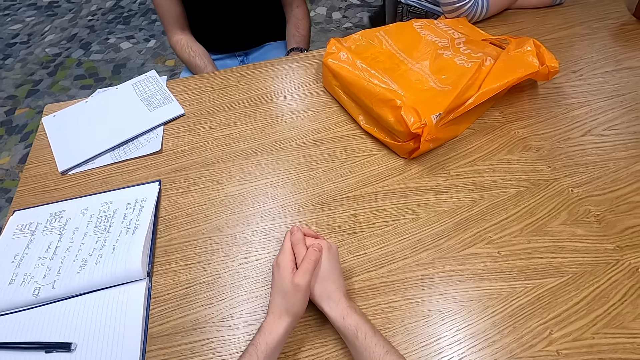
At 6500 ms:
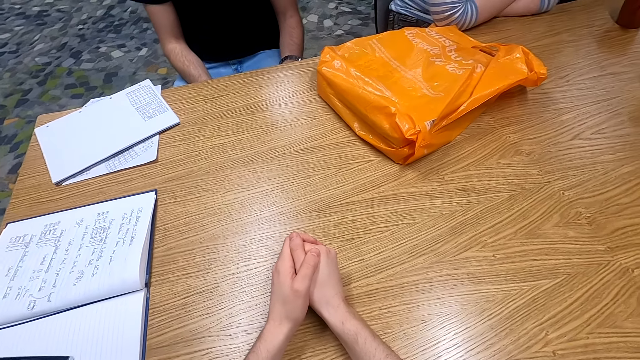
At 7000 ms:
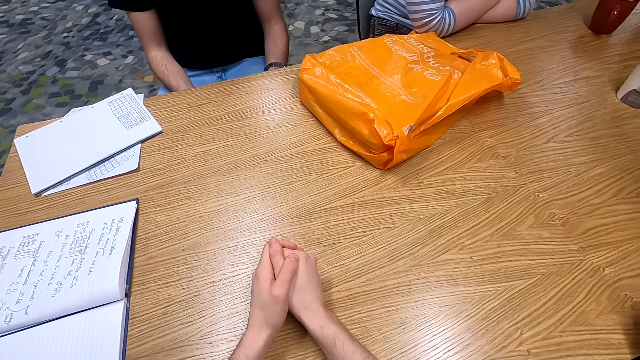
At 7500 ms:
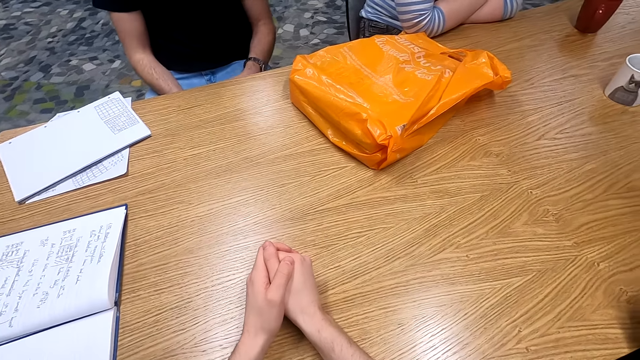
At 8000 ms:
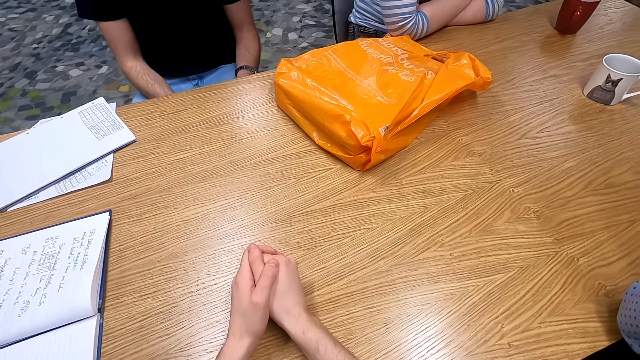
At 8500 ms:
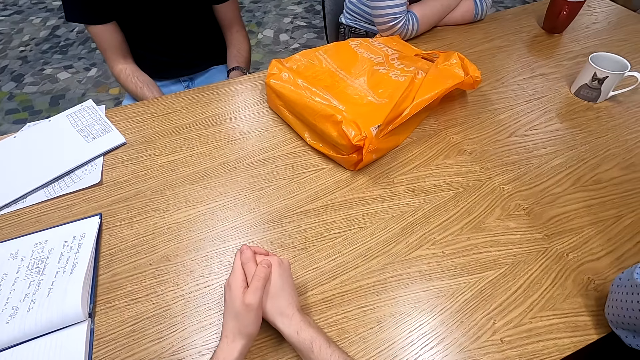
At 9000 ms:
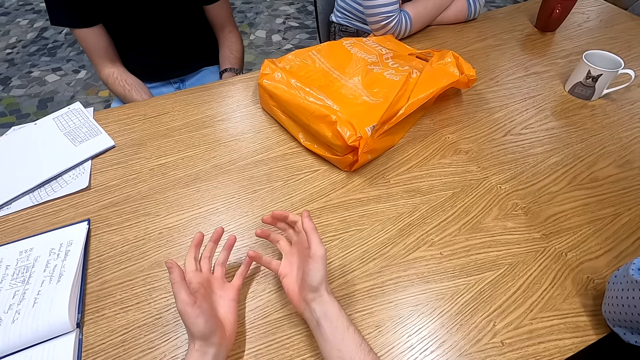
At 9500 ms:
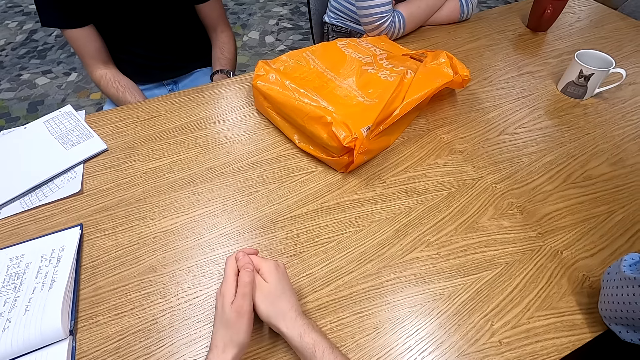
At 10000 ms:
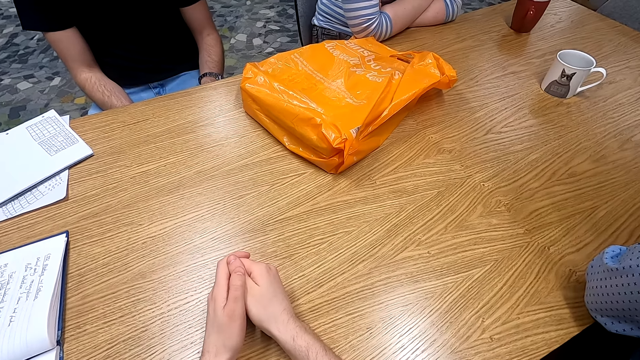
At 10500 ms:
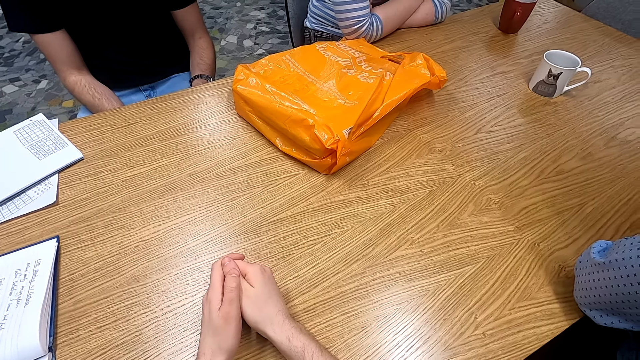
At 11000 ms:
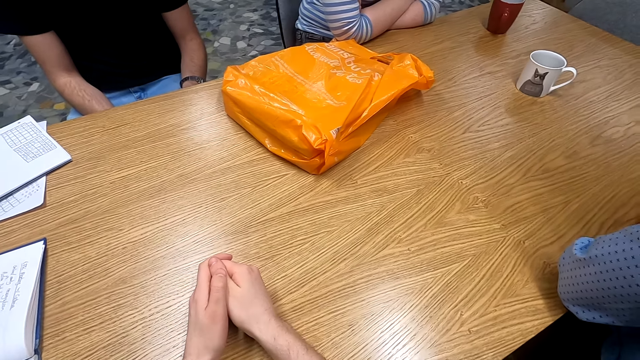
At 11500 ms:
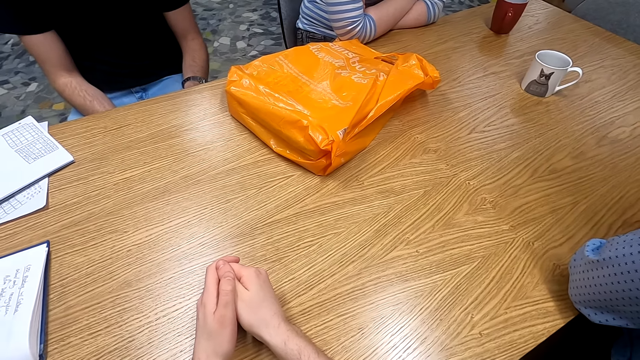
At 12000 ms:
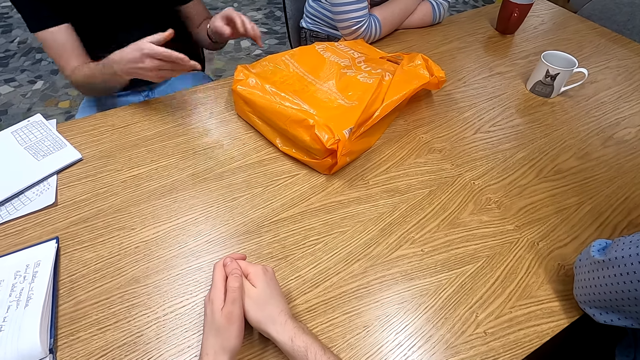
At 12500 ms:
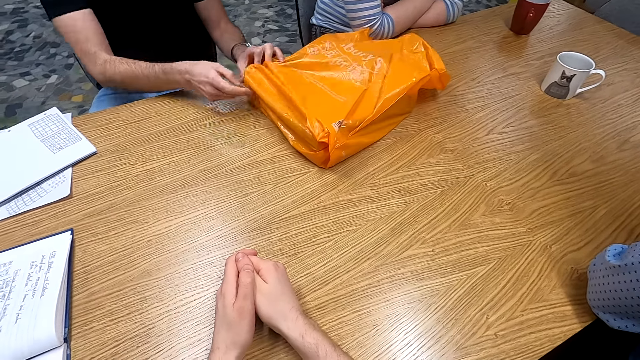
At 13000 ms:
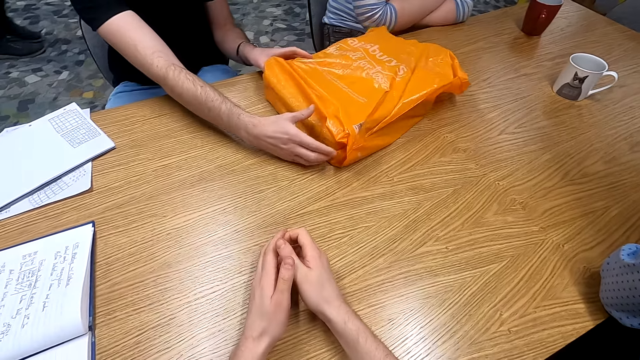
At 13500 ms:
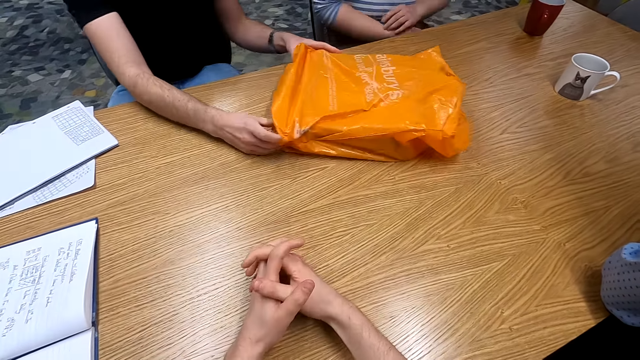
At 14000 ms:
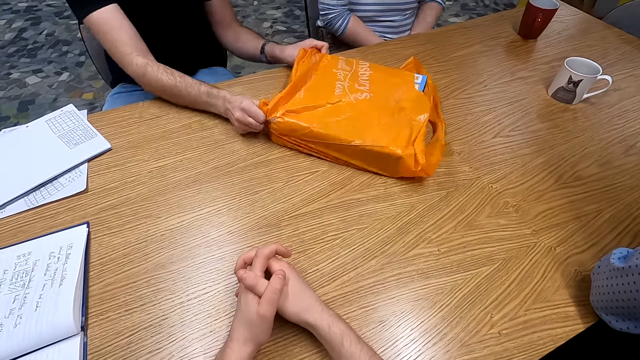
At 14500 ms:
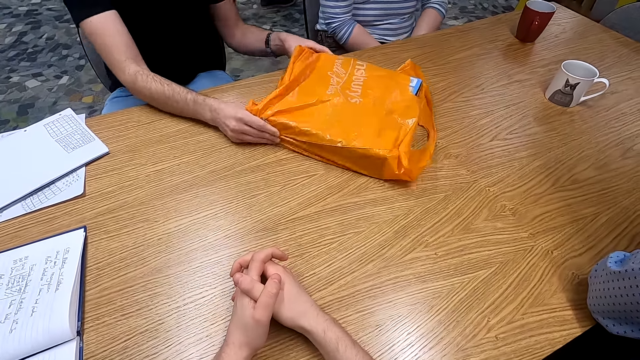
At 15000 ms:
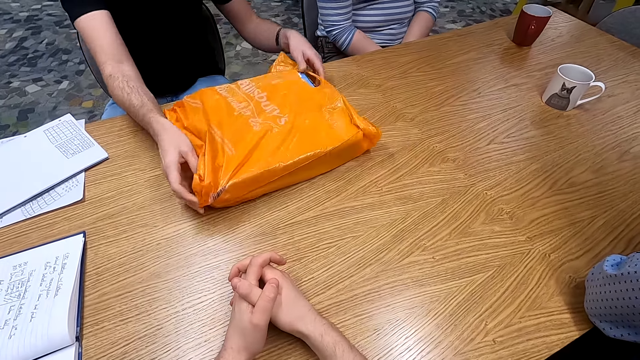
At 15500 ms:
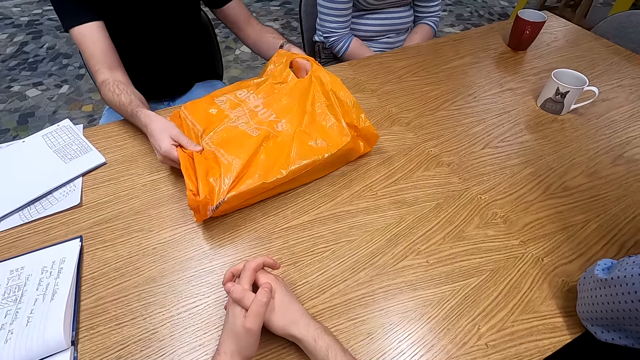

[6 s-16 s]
A man walks around the room. The camera wearer moves hands. They turn to the side. Another man holds a package on the table. A third man turns a polythene bag.

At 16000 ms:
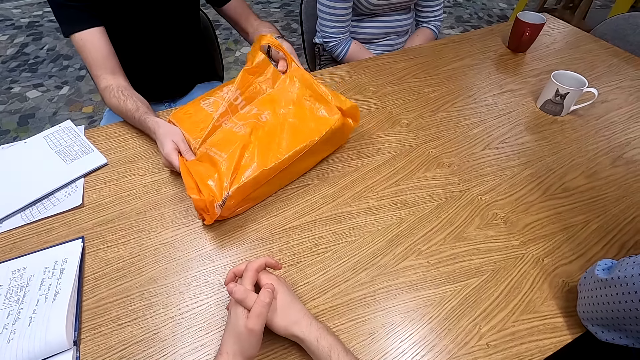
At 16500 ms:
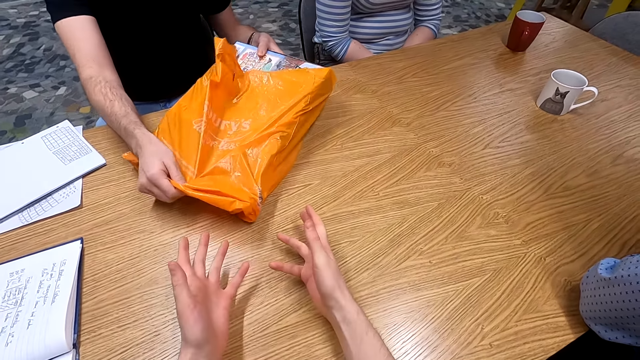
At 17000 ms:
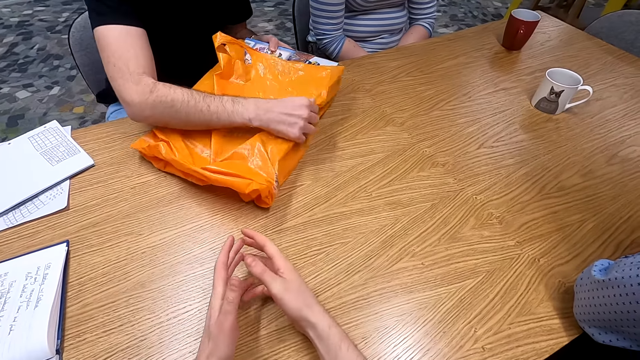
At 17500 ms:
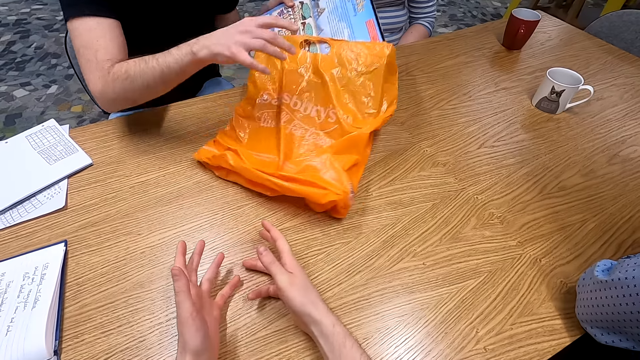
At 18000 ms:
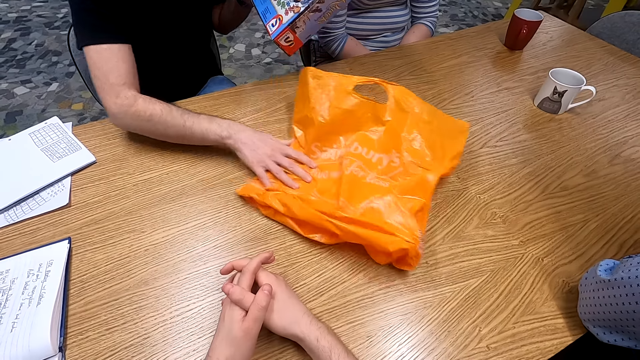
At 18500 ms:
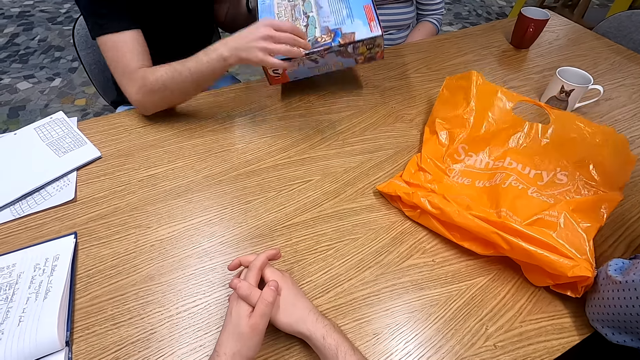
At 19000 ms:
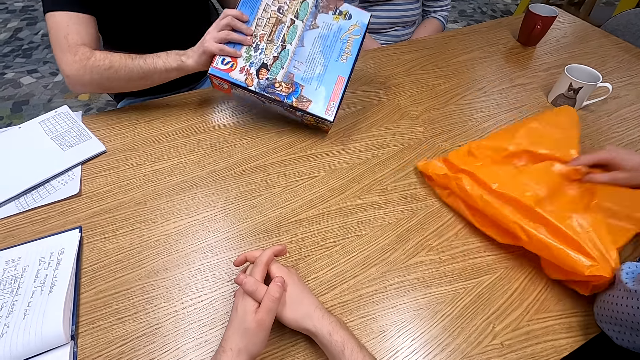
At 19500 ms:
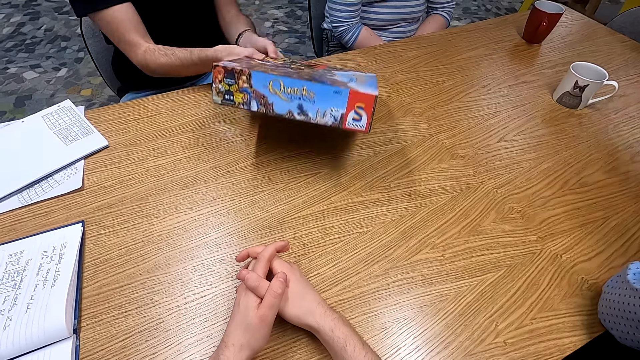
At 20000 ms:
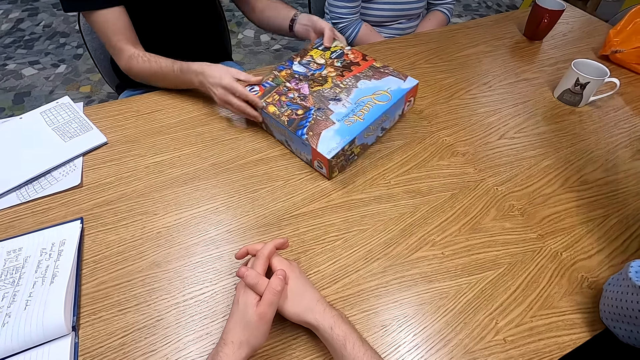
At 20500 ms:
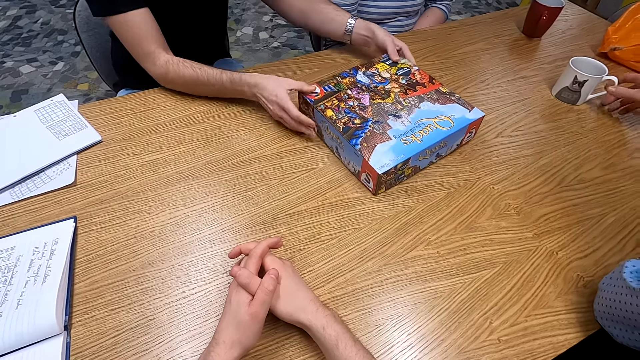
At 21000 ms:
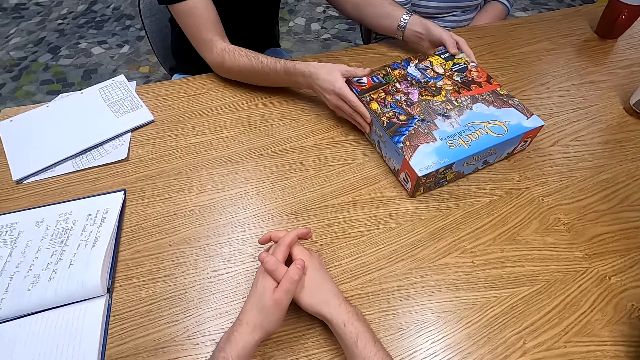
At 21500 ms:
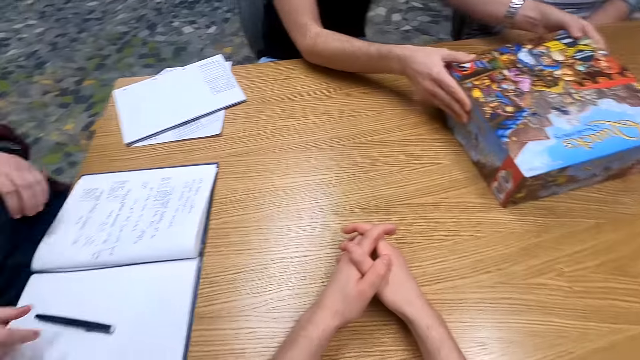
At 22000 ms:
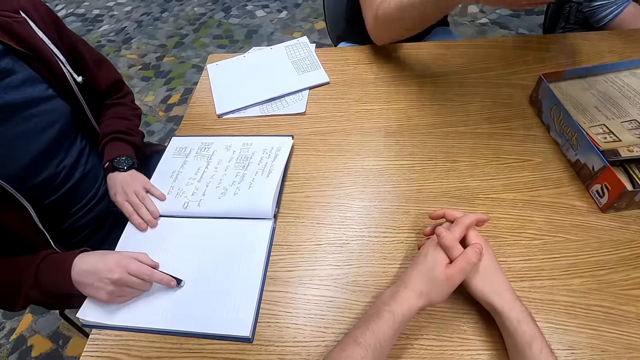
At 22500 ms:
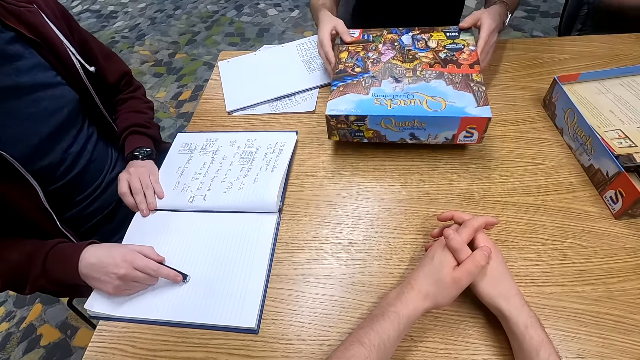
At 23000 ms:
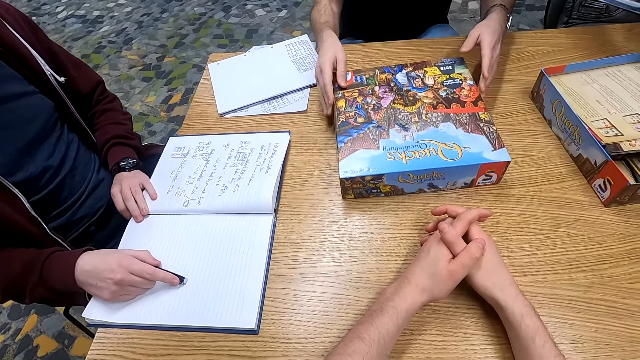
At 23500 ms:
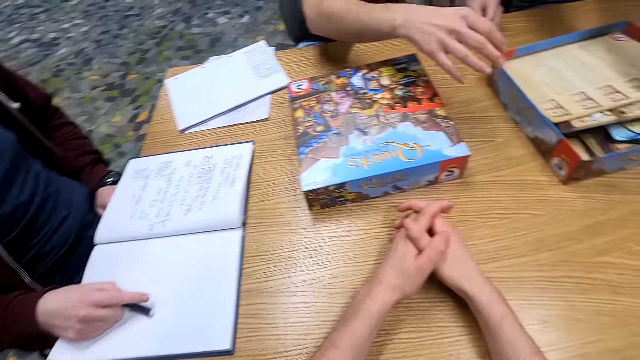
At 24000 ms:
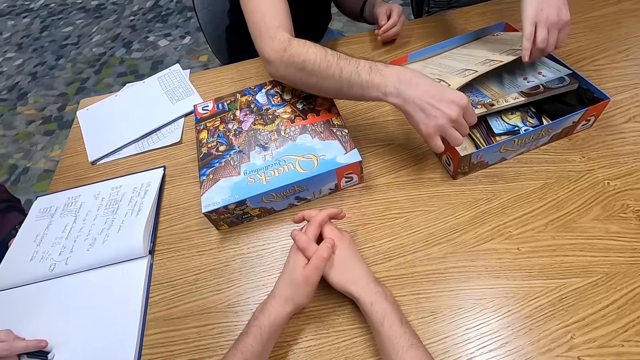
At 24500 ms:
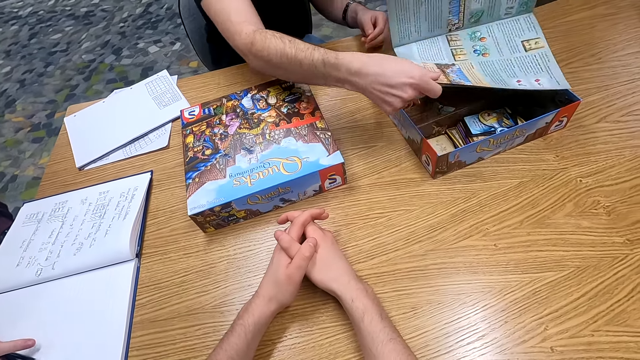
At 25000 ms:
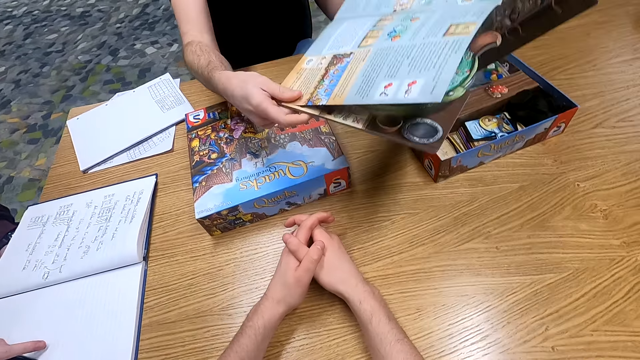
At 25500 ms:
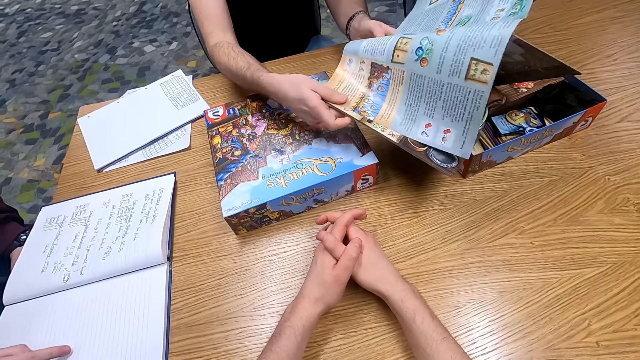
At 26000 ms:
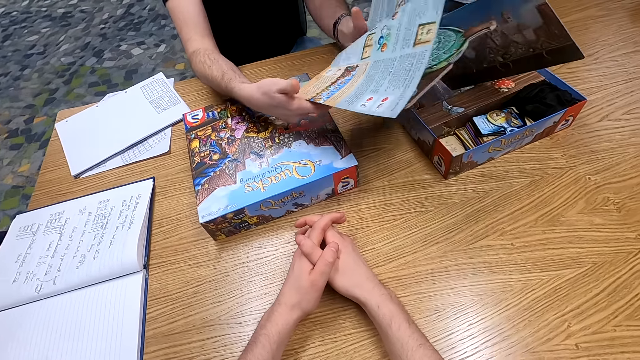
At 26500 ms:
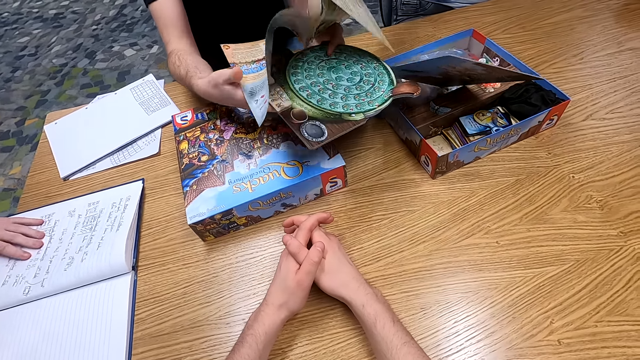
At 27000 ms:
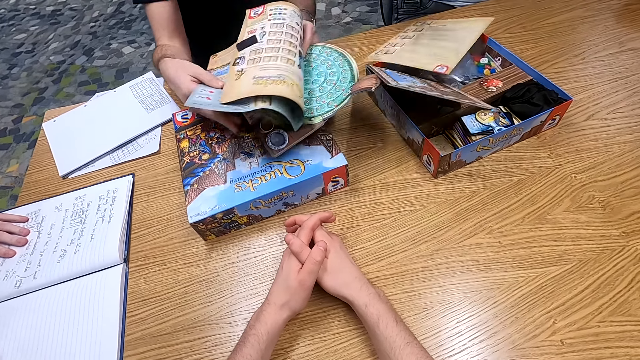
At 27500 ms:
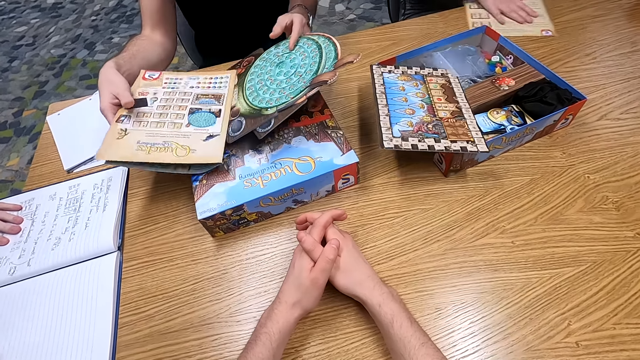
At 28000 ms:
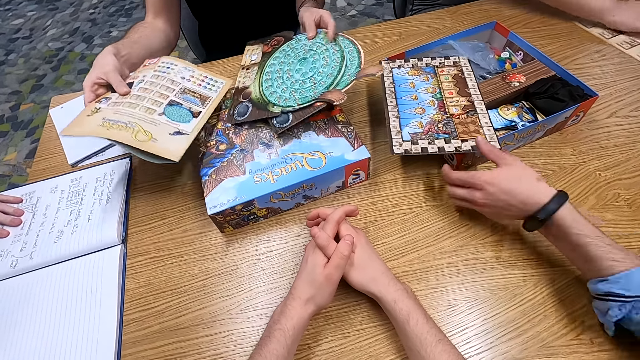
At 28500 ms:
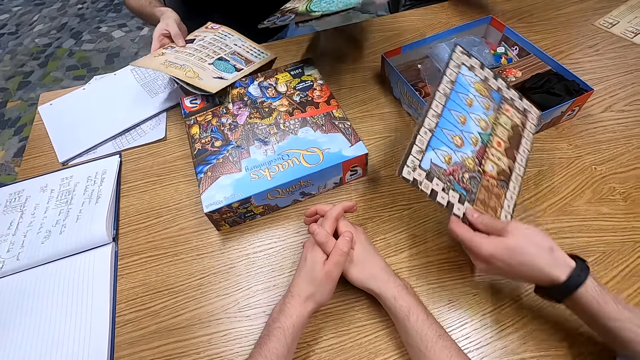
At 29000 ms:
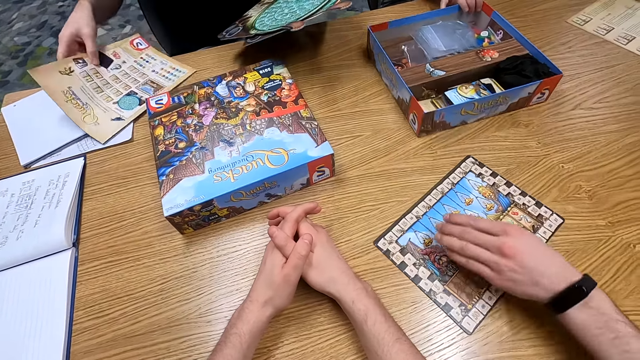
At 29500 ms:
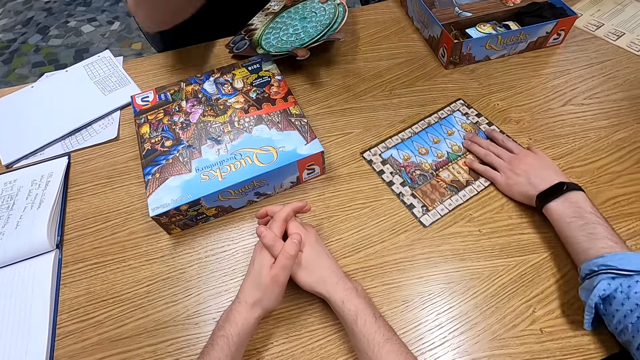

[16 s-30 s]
The camera wearer unpacks a package from the bag. A man removes a box from the polythene bag and pushes the polythene bag. The camera wearer adjusts a paper. Another man picks up the polythene bag. A third man picks up a paper on the table. The first man puts the box on the table and holds the box pack on the table. The second man picks up a cup. The camera wearer turns to the side. The first man opens the box. A fourth man holds a pen and holds a book. The first man puts a box pack lid on the table. A fifth man holds a paper on the pack. The first man picks up the book from the box and holds the book. The camera wearer holds a playing kit. The fifth man holds the paper on the table. The third man holds the paper. The second man picks up a board.
